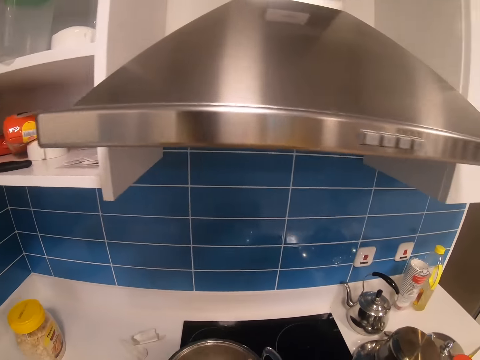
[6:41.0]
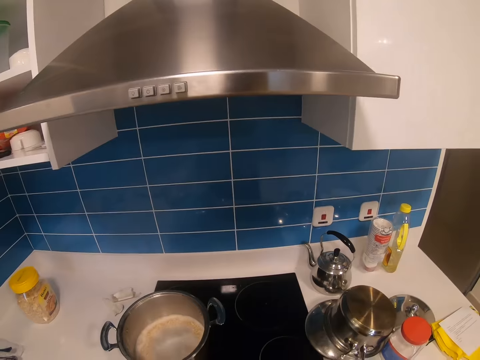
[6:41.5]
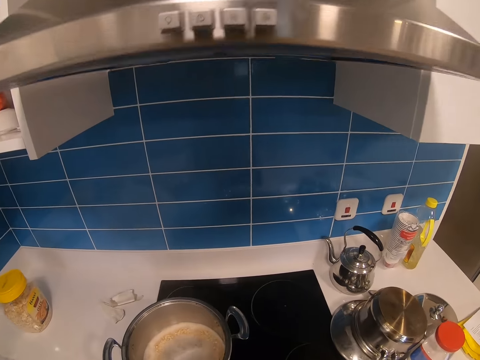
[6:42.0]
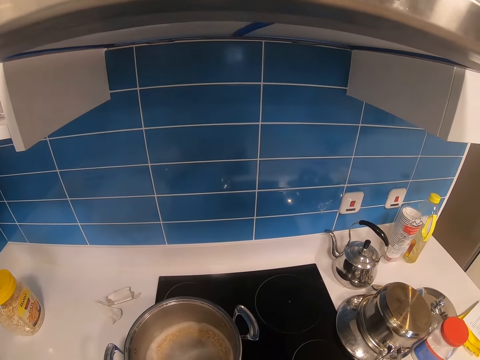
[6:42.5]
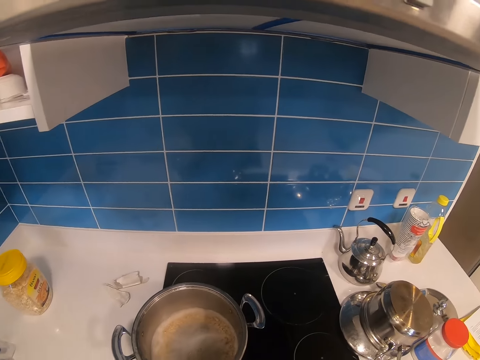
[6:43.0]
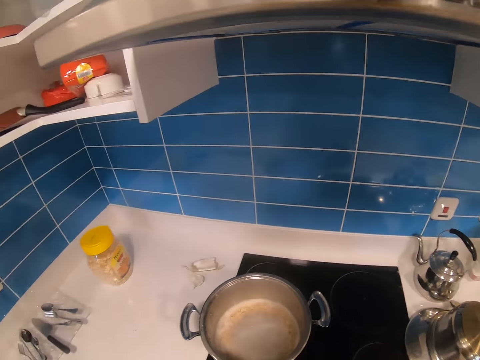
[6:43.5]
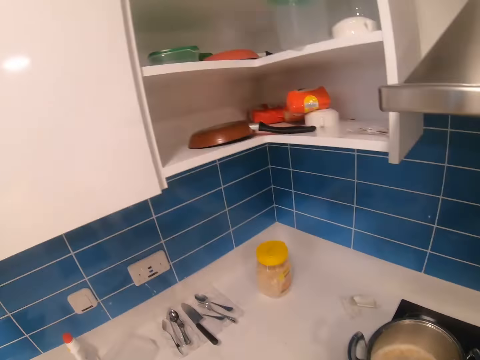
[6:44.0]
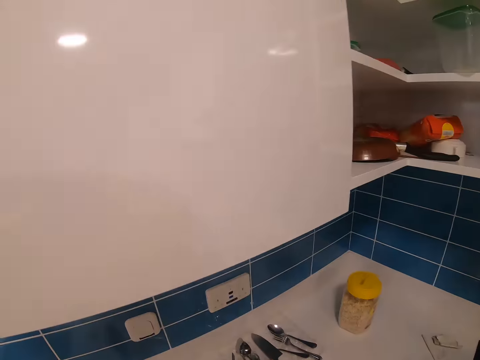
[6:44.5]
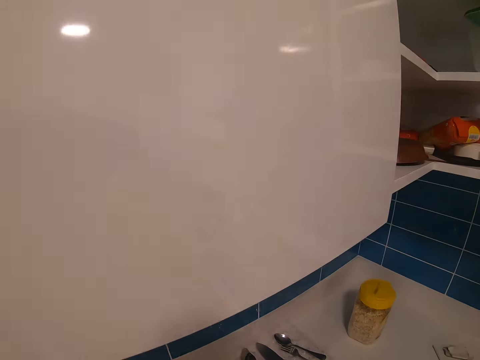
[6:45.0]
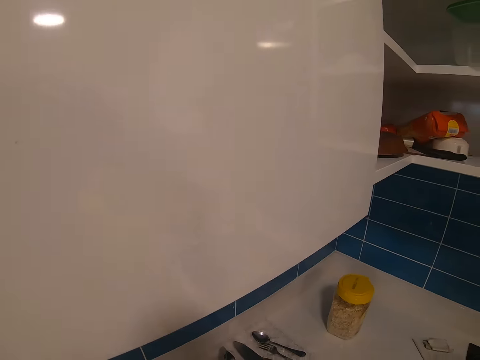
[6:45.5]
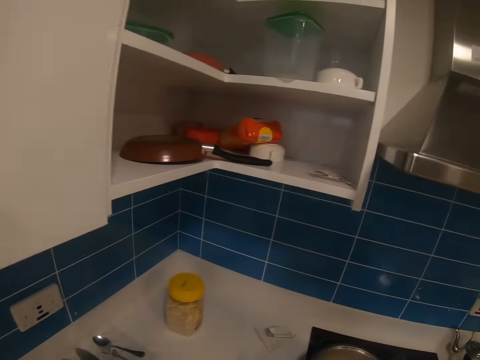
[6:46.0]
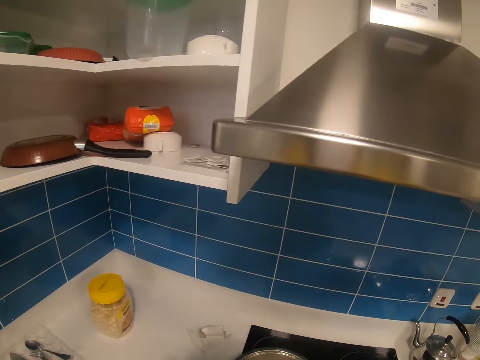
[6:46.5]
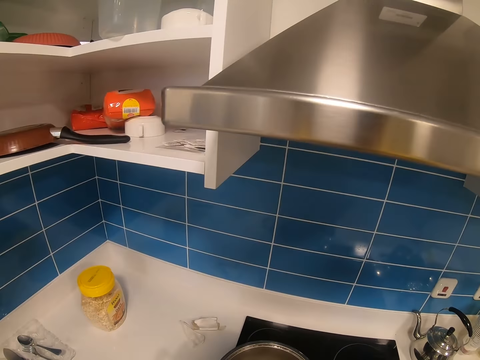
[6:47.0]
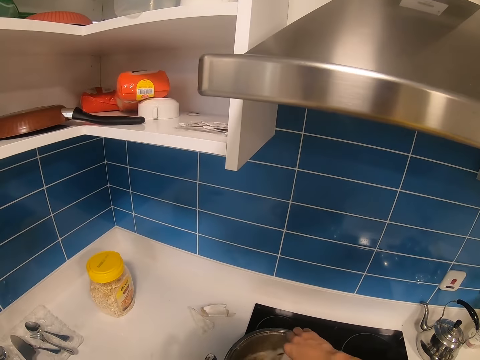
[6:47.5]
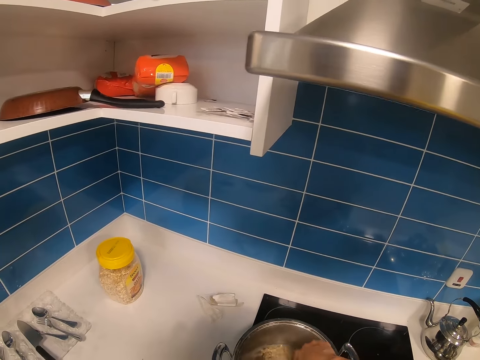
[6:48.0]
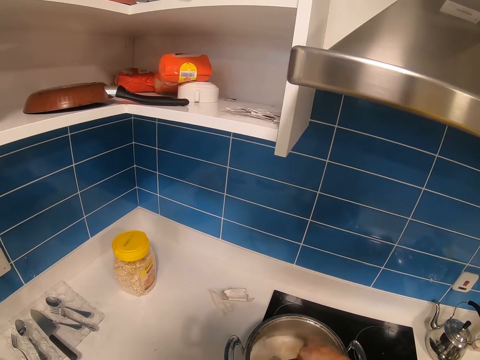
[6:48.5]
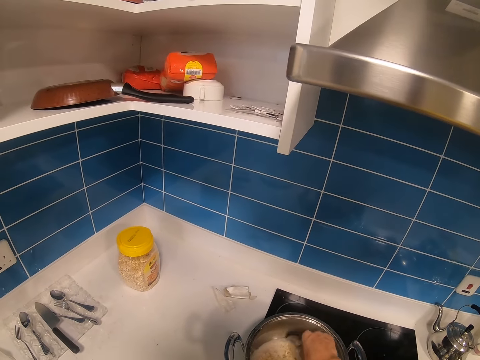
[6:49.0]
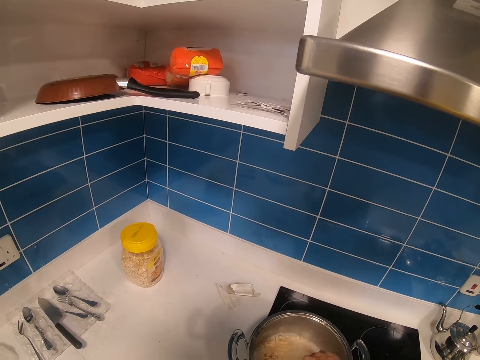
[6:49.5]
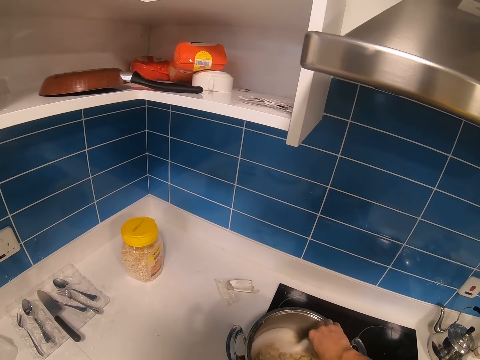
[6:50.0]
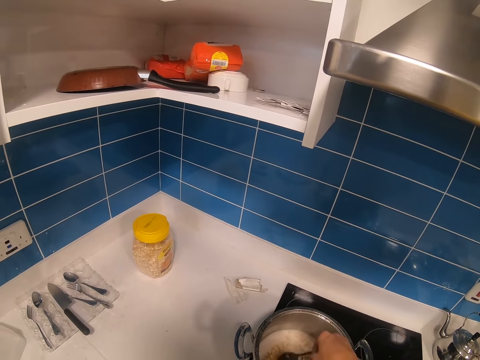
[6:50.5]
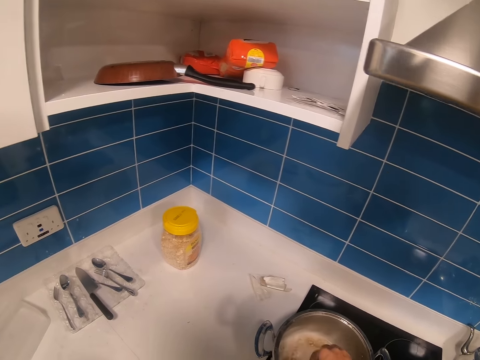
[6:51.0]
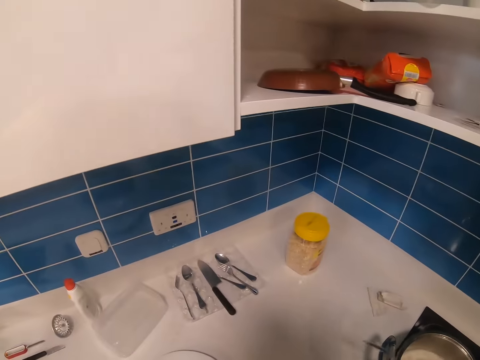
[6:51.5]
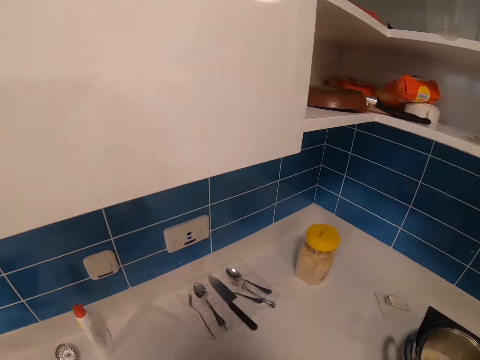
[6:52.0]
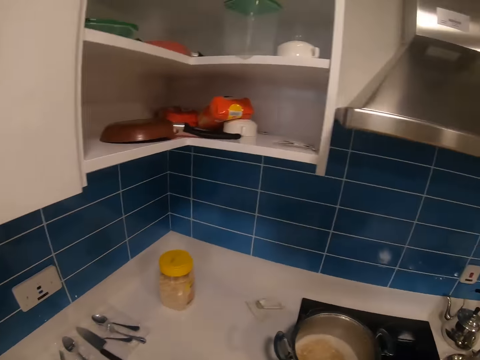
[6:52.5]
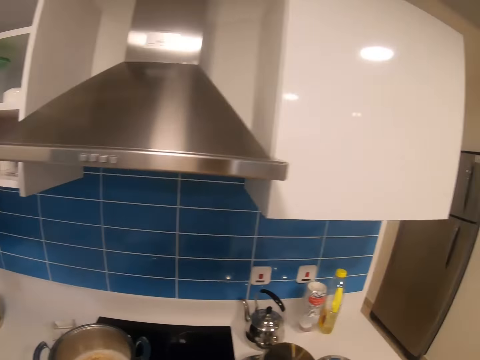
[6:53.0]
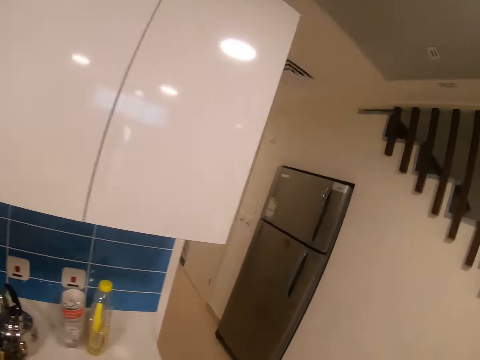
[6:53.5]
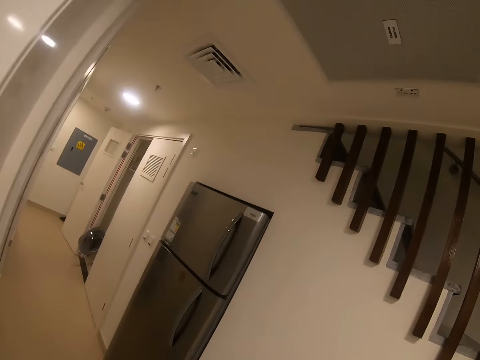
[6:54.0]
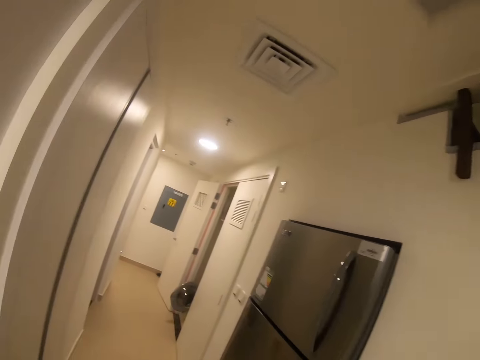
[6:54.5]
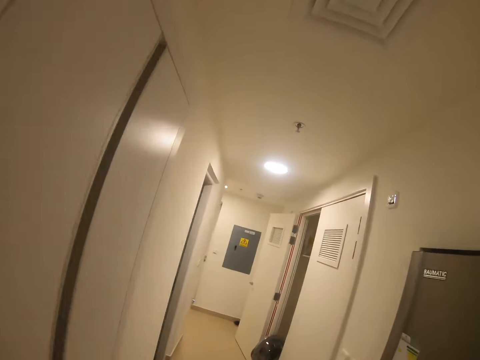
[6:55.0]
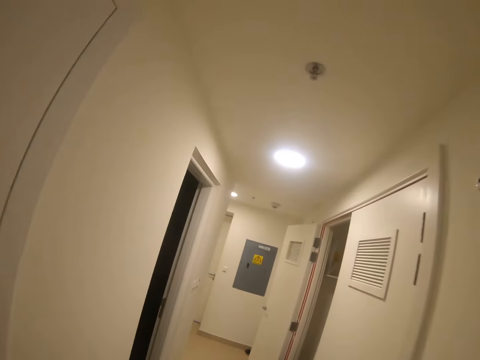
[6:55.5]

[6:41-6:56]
The camera wearer drops the container on a surface. They look around the kitchen. They stir food from the pot. They drop a spoon on a surface. They move around the kitchen.

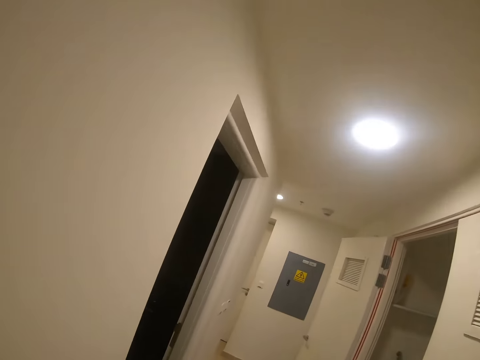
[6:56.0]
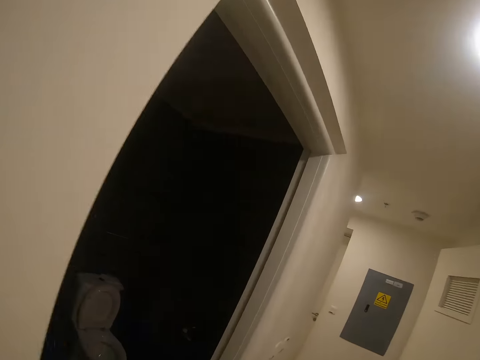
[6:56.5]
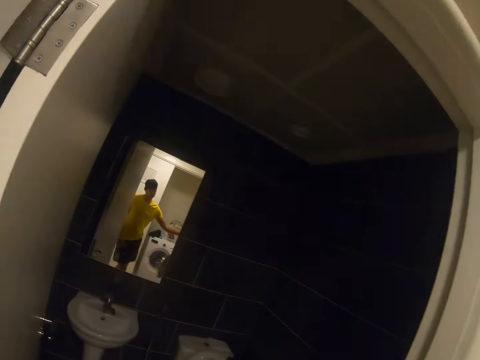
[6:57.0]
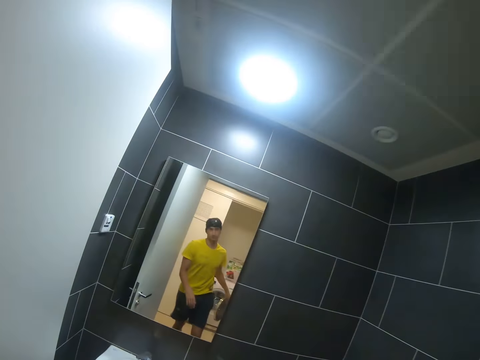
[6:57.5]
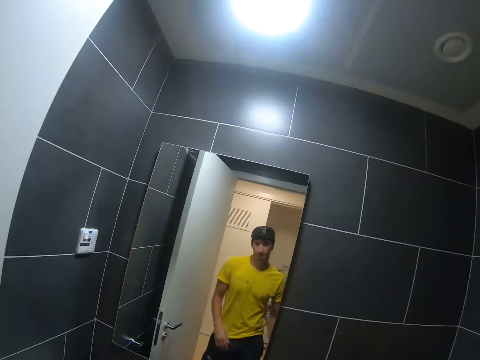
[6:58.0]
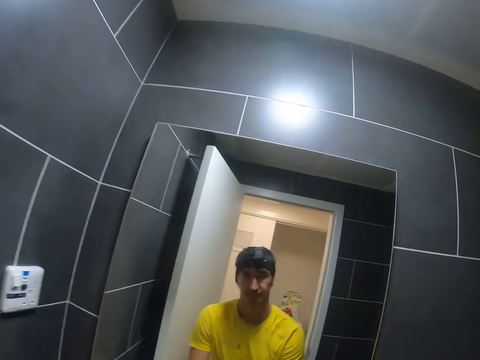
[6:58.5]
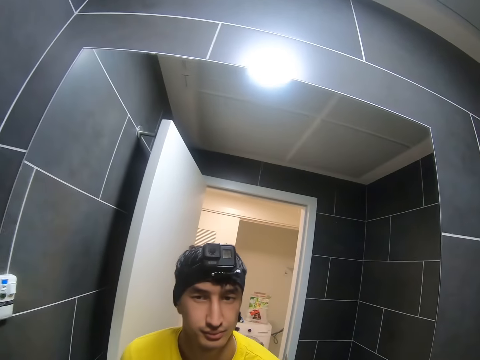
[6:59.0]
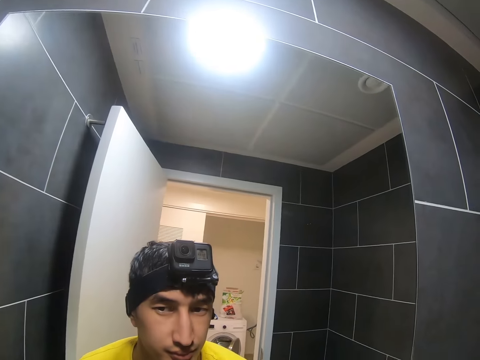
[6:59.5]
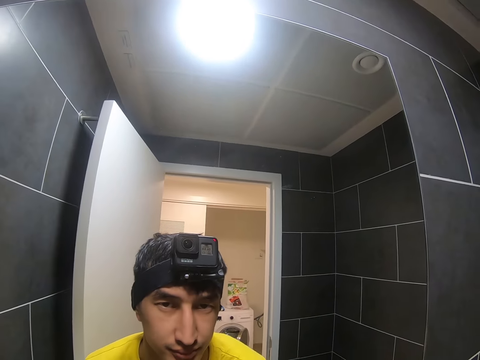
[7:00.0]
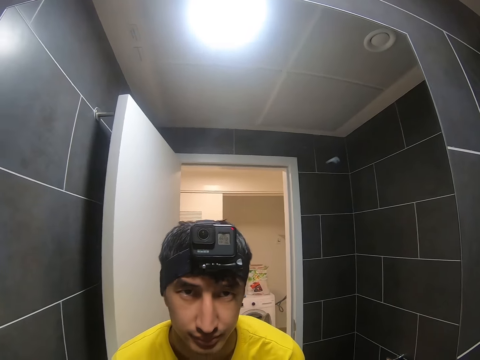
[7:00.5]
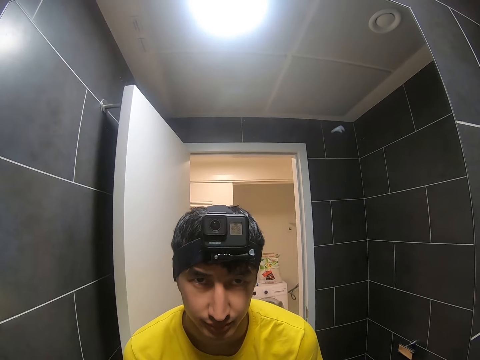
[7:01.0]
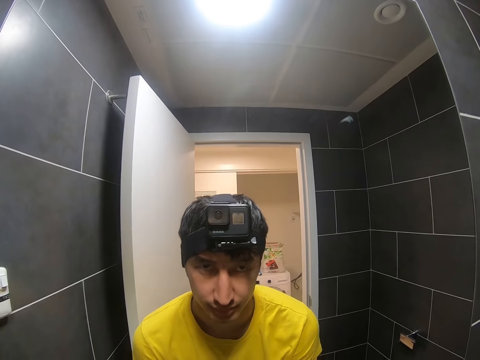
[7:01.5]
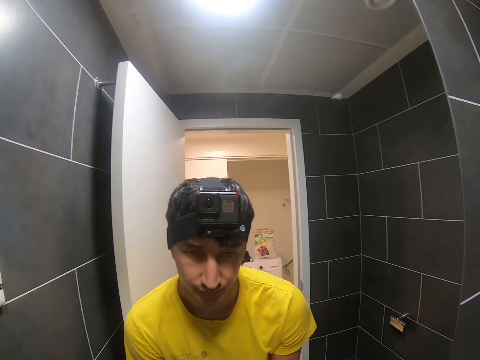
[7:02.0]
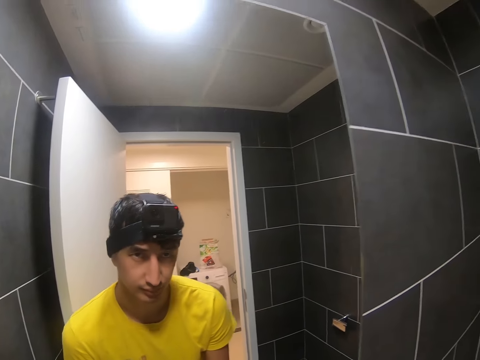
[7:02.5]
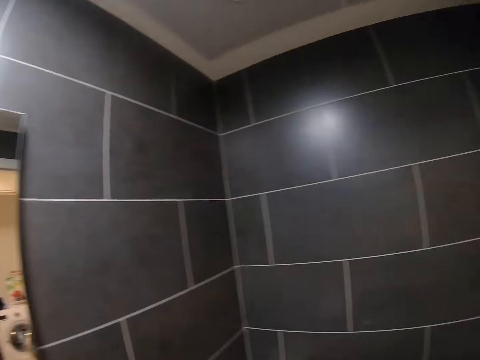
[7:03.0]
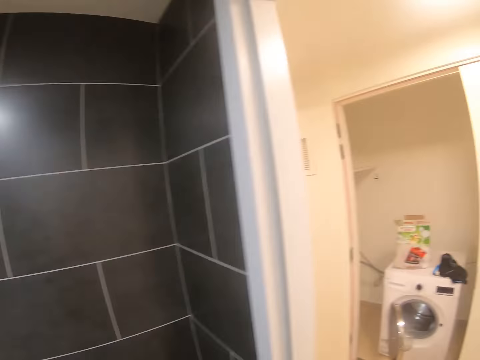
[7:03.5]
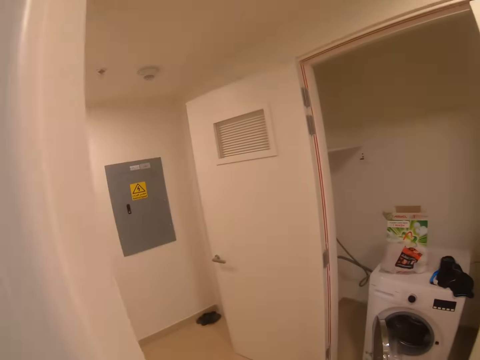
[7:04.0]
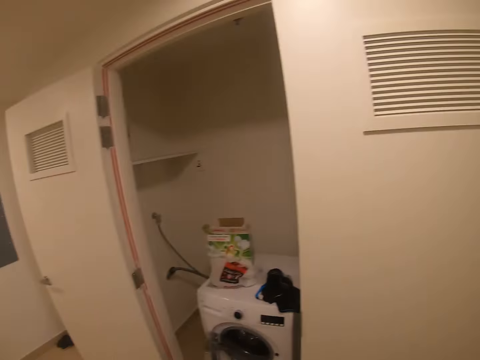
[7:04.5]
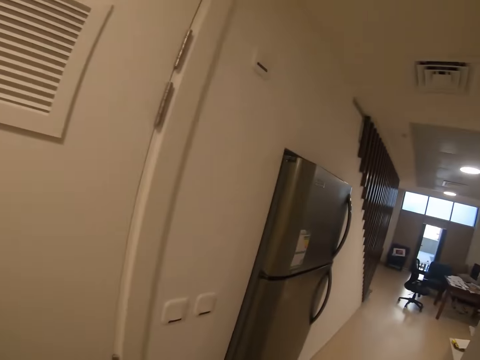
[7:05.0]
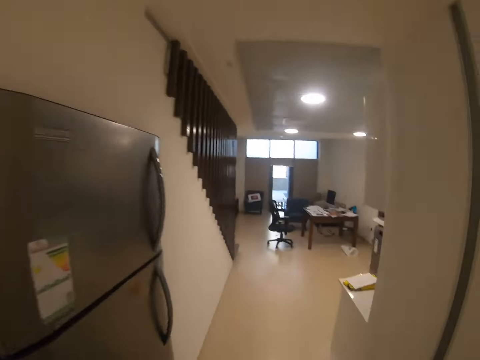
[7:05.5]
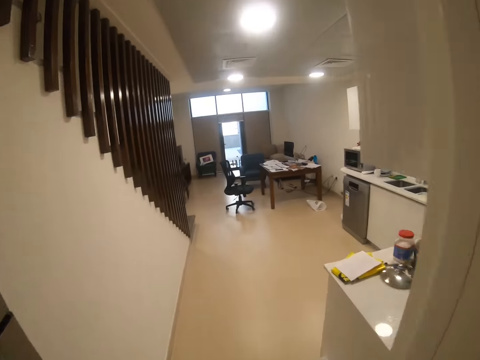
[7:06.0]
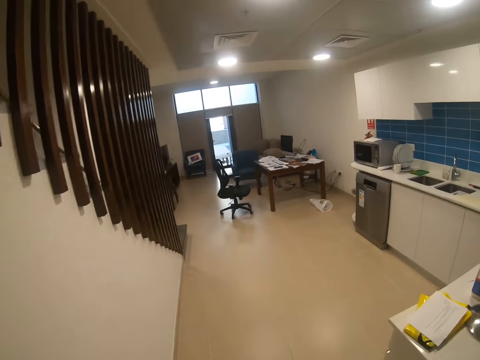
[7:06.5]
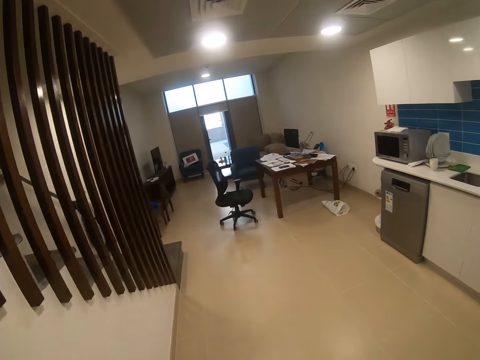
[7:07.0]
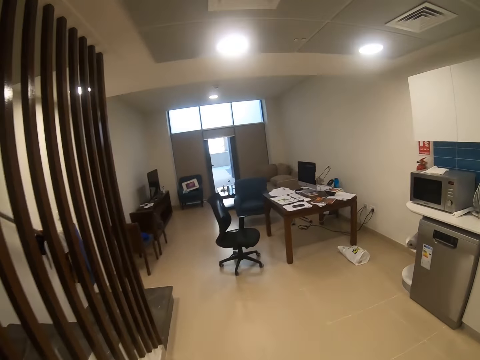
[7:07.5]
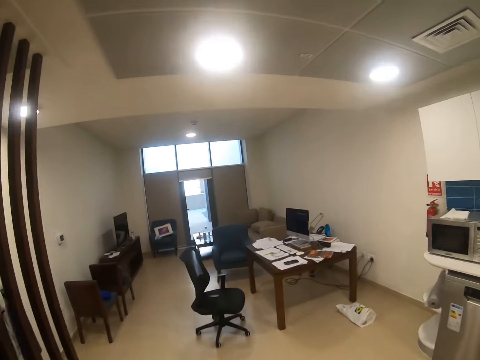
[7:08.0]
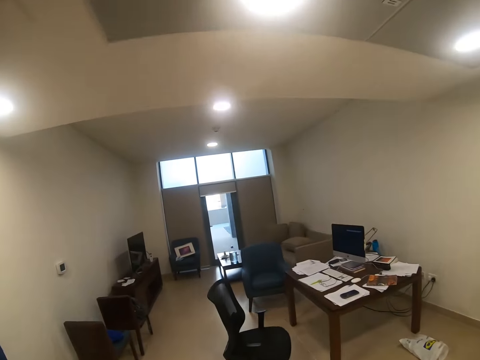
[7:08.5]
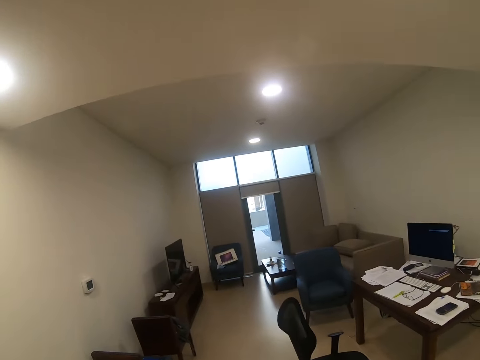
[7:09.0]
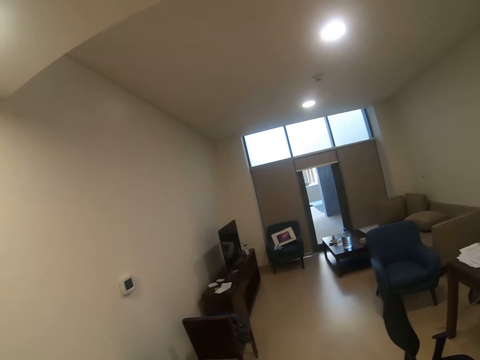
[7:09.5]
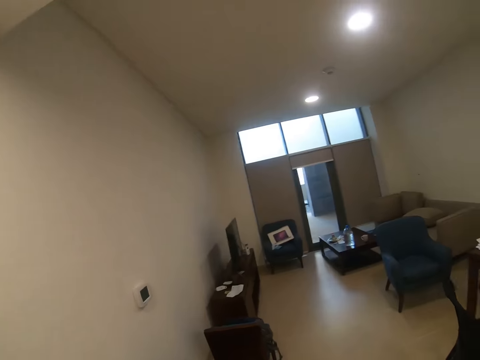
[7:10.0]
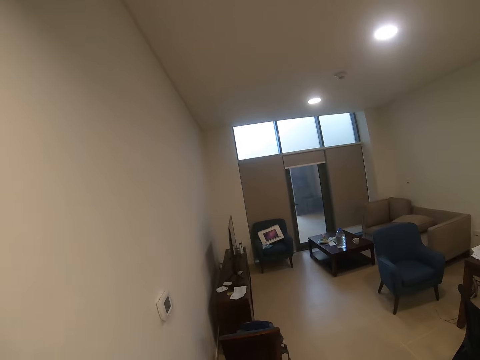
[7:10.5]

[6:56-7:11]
The camera wearer turns on the lights. They wash hands from the sink. They move around the rooms.
